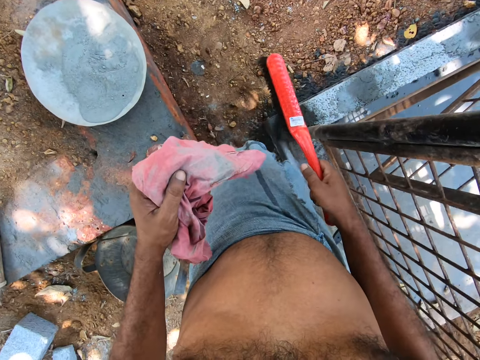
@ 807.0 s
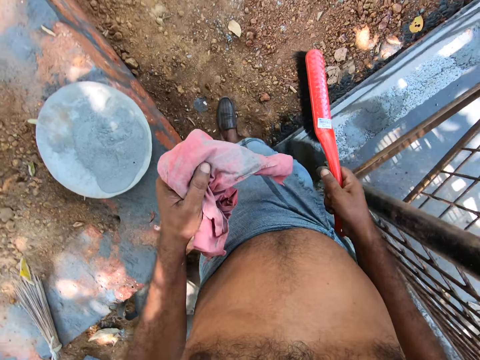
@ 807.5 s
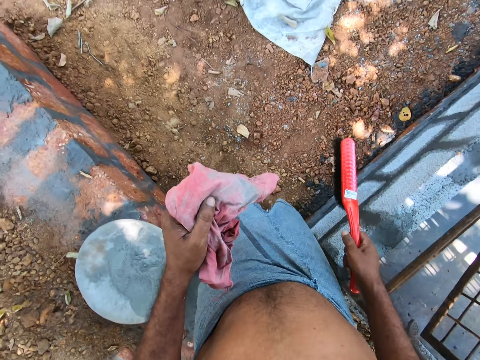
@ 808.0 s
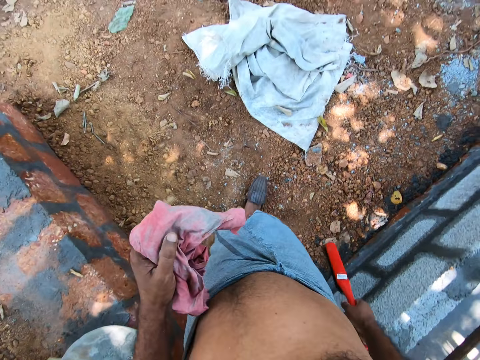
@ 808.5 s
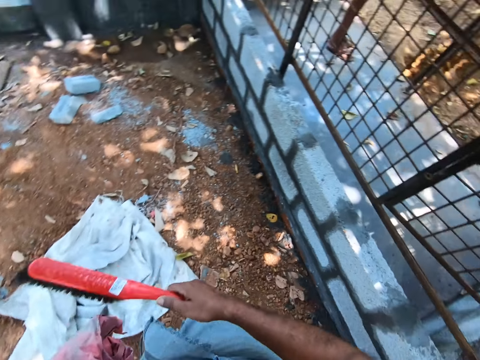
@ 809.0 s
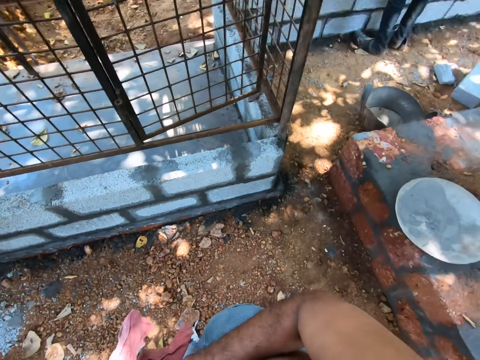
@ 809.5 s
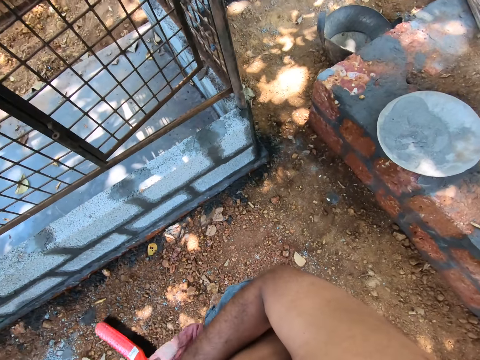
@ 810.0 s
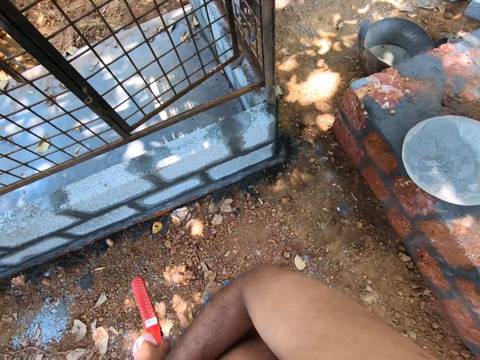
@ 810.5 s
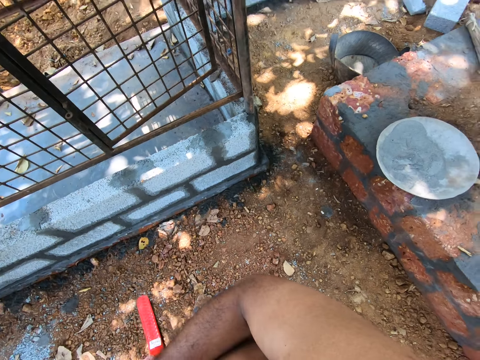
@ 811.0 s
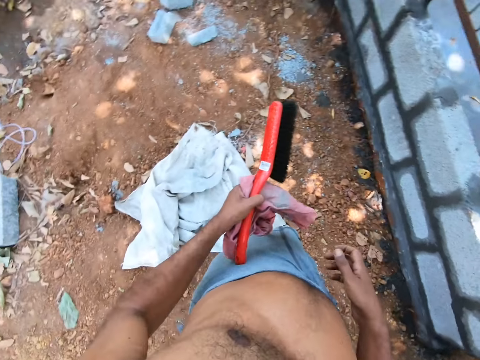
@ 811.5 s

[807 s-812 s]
The camera wearer looks around.

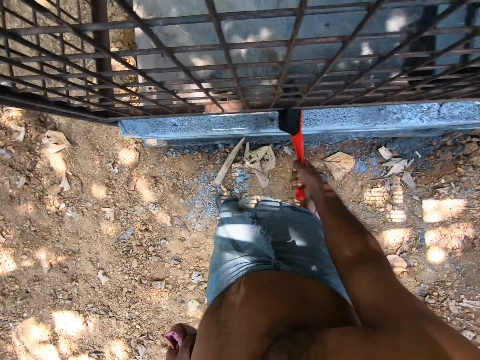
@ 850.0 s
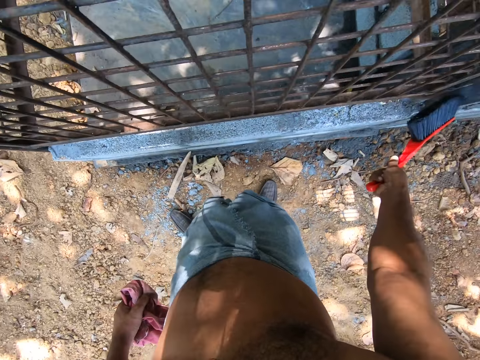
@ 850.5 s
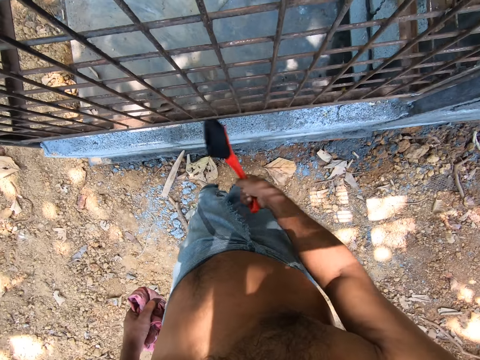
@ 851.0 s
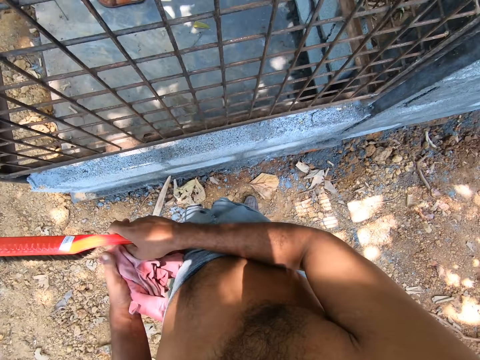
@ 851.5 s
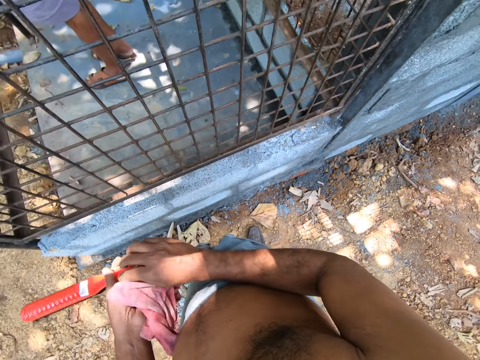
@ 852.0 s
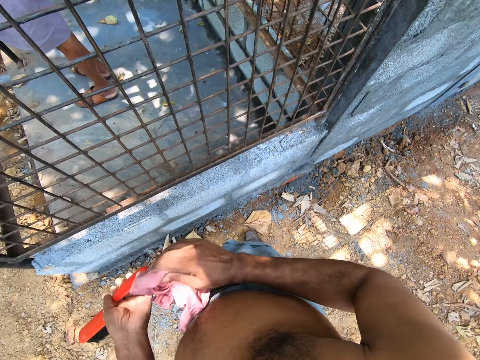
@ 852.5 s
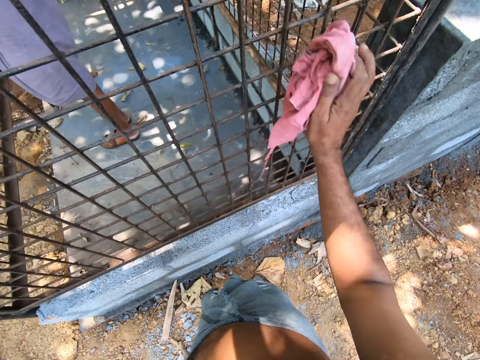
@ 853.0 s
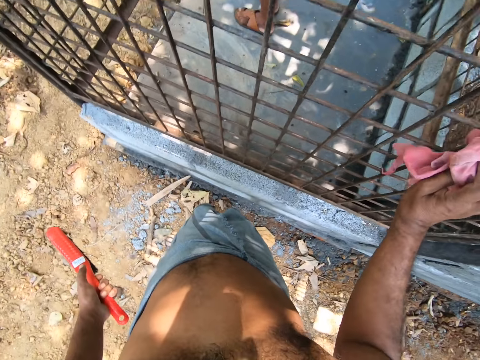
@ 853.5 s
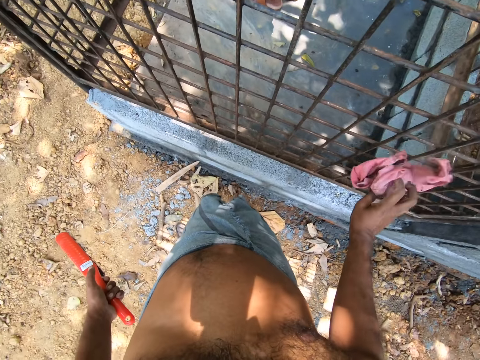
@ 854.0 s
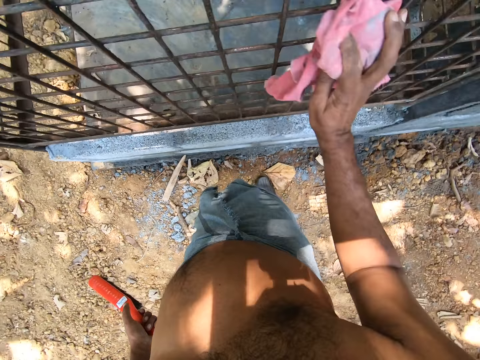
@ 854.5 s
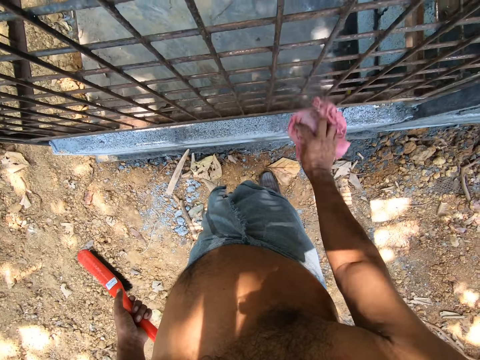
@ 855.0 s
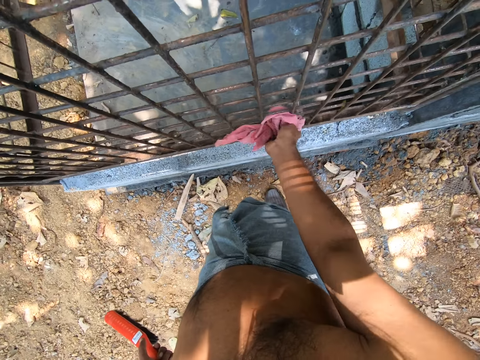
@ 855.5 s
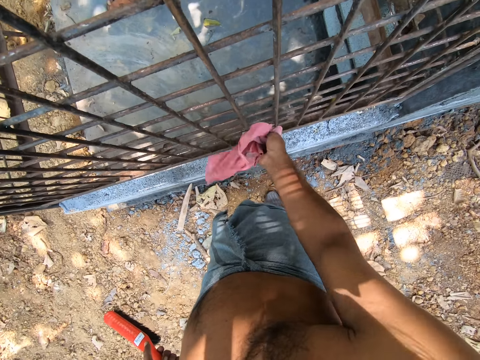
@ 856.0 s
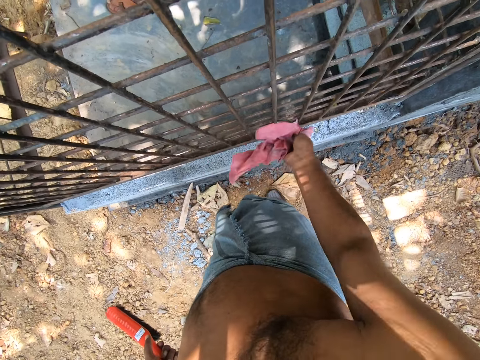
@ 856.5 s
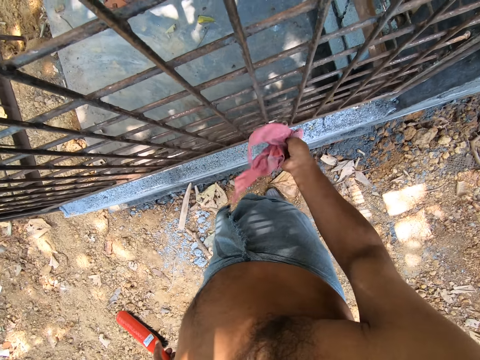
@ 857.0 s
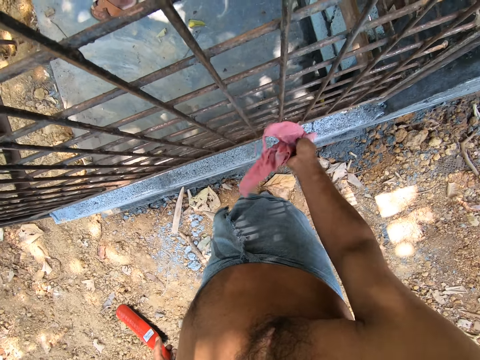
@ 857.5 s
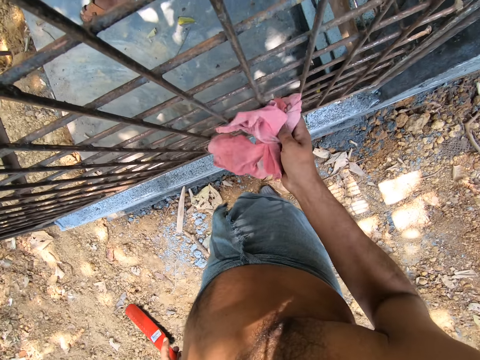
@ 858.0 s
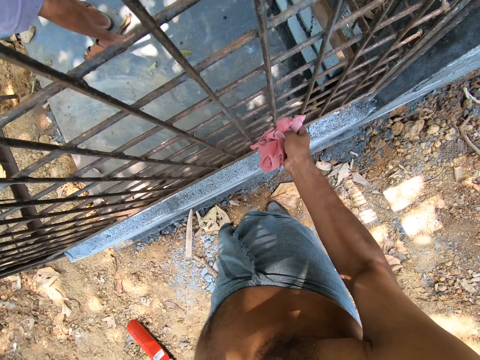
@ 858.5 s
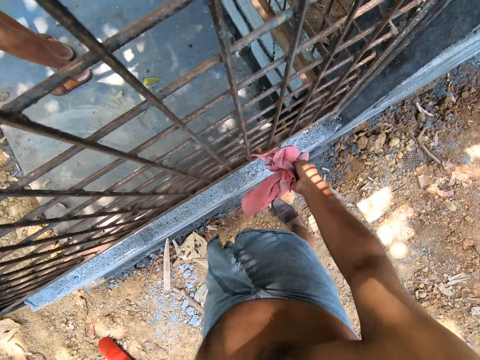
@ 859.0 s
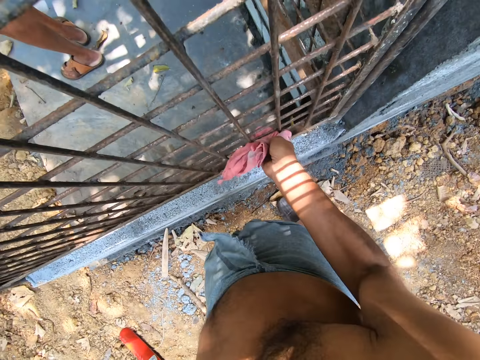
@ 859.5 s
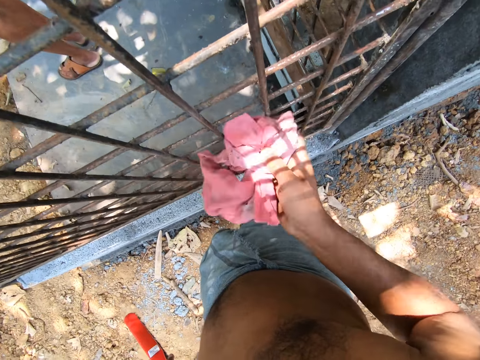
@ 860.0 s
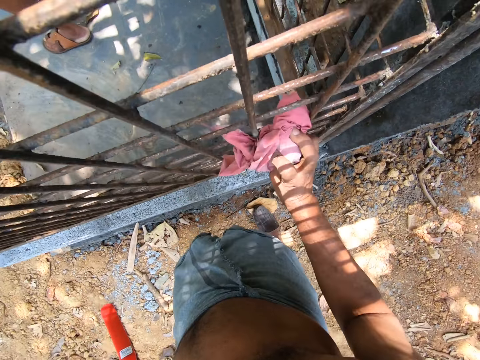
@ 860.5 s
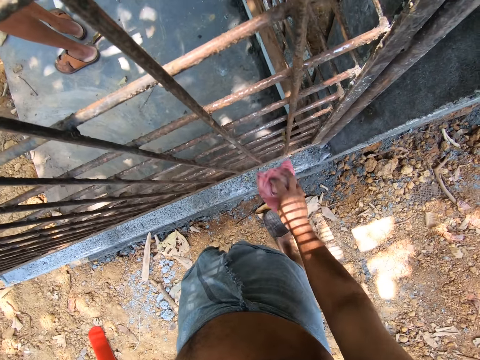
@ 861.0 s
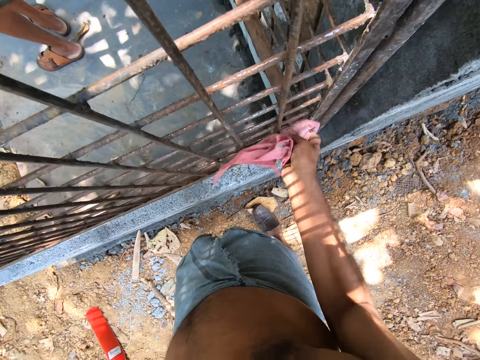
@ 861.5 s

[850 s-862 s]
The camera wearer passes the hand brush to his left hand with his right hand. He takes the napkin from his left hand with his right hand. He cleans the iron cage with the napkin in his right hand.

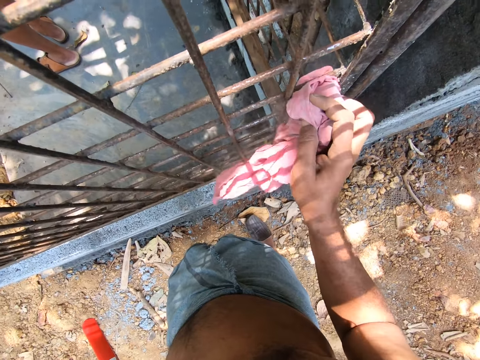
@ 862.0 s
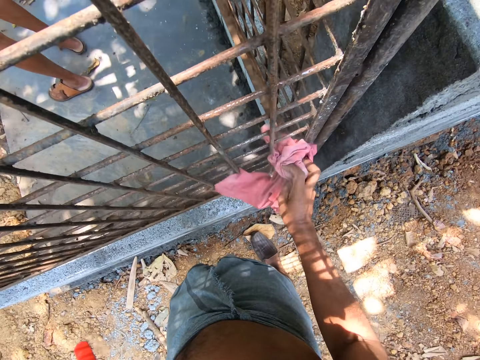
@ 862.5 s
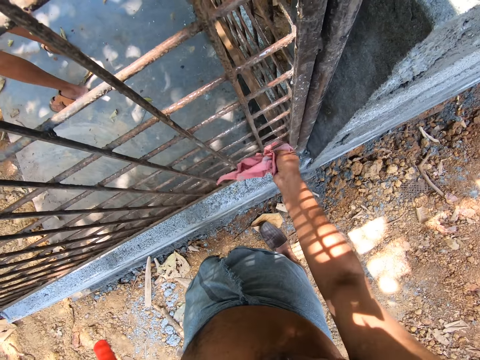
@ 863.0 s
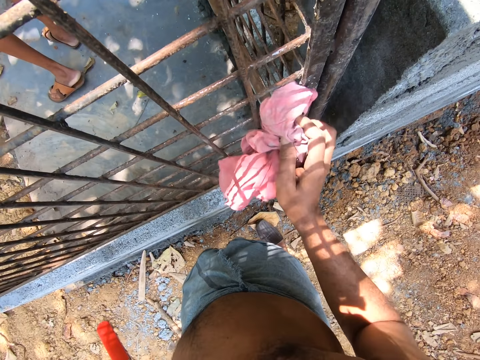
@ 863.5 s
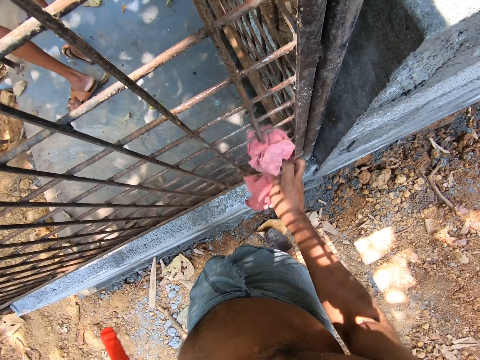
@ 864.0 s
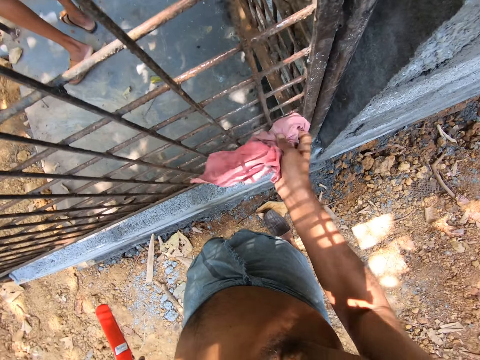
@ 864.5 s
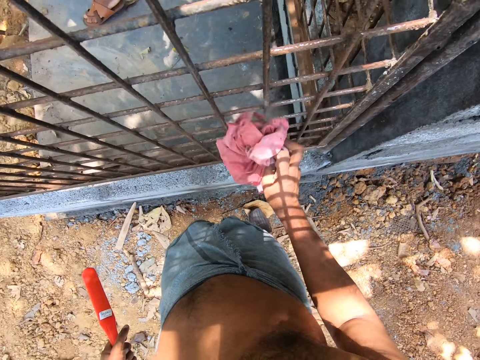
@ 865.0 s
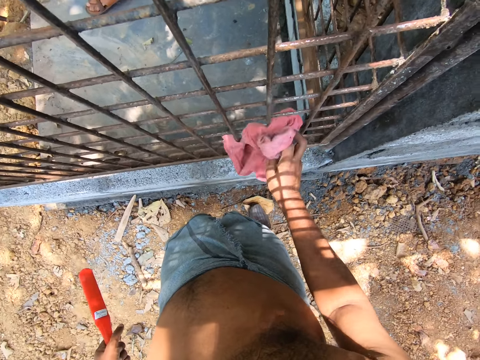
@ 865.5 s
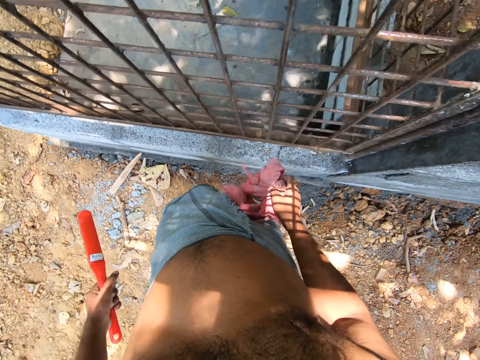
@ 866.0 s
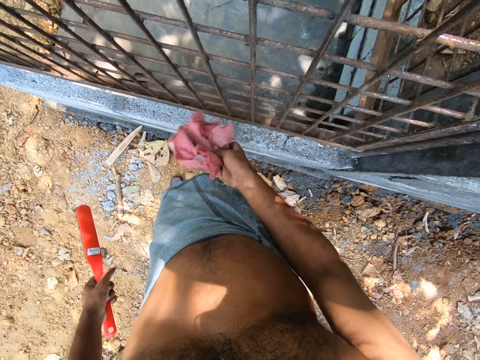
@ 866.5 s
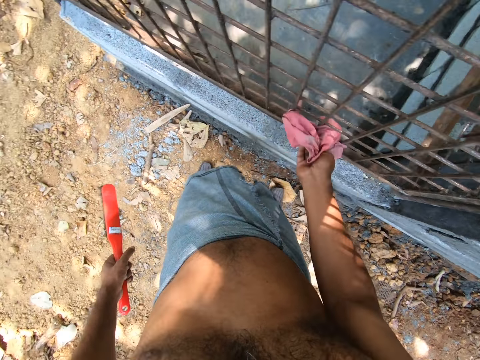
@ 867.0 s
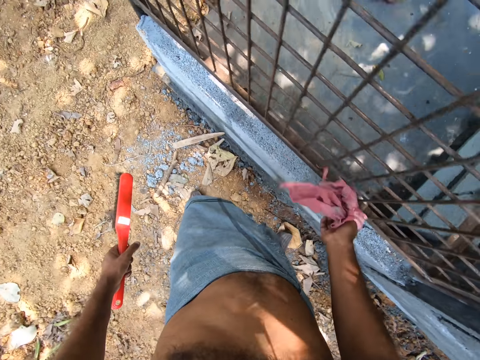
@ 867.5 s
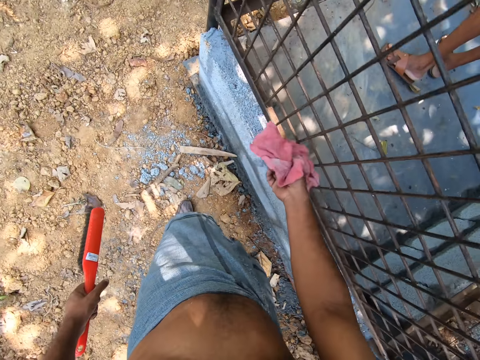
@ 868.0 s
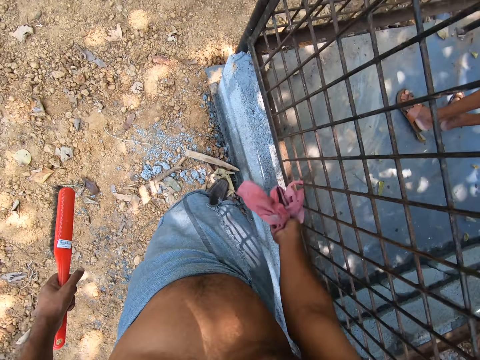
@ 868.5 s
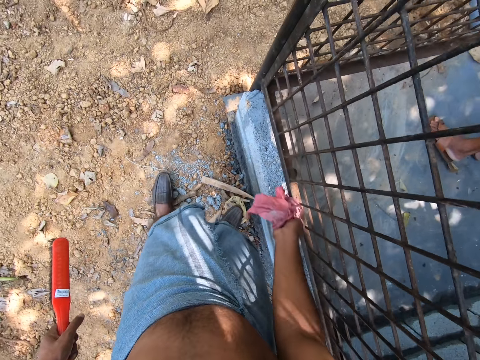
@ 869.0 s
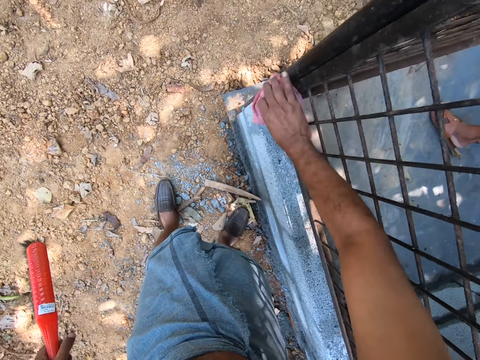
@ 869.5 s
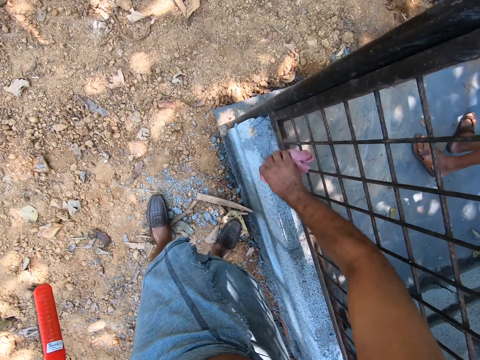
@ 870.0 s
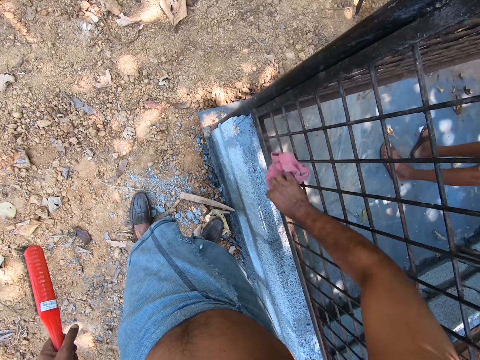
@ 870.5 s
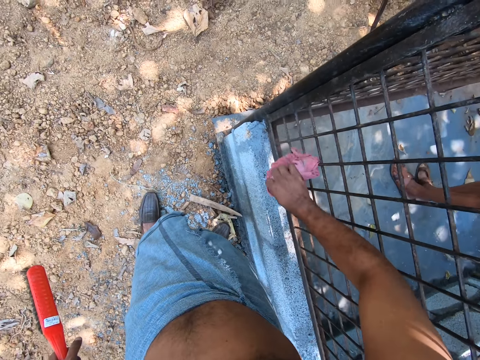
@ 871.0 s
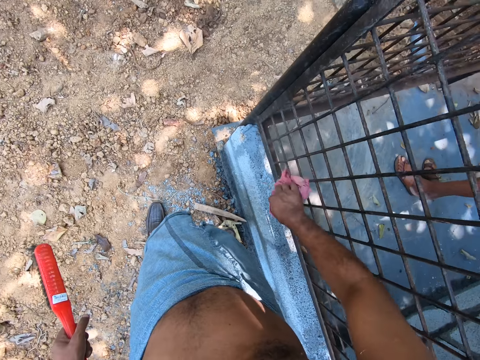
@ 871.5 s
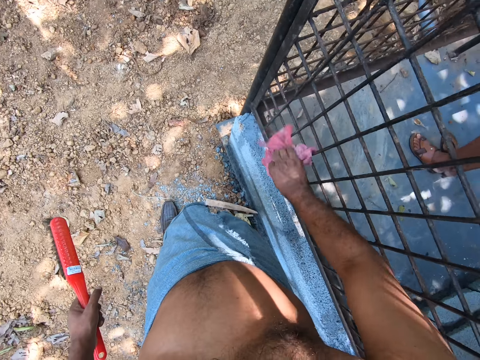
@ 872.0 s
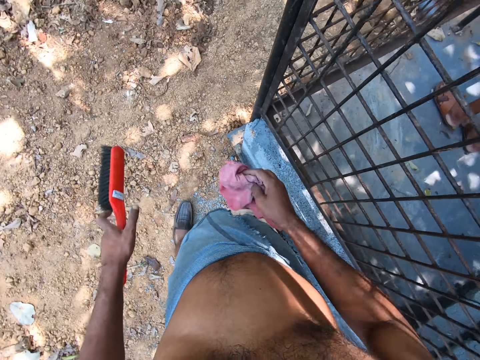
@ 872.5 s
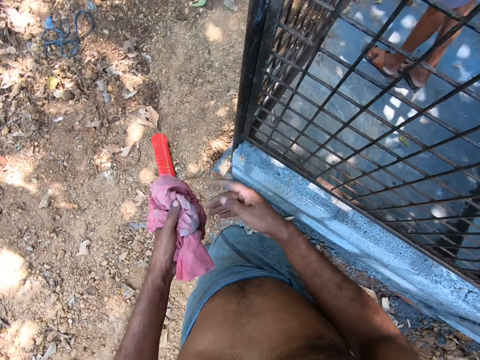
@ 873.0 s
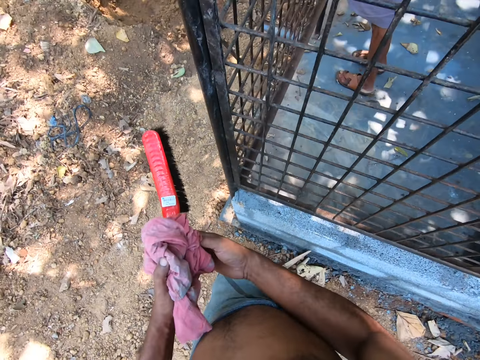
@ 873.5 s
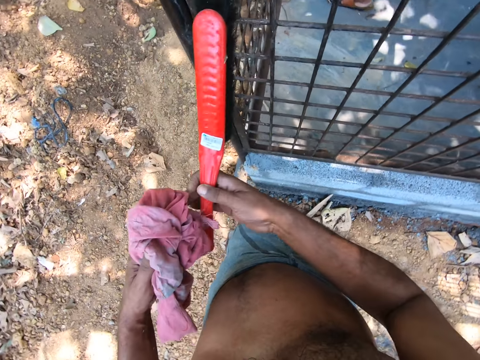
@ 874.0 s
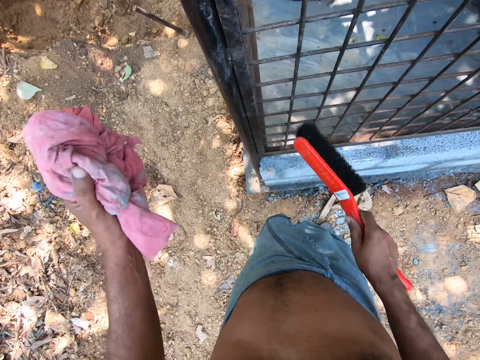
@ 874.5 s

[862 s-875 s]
The camera wearer passes the napkin to his left hand with his right hand. He takes the hand brush from his left hand with his right hand.
